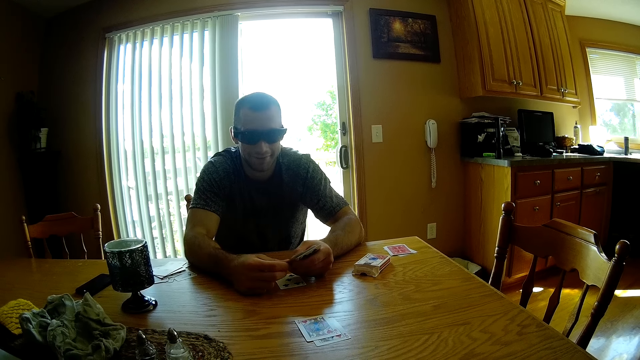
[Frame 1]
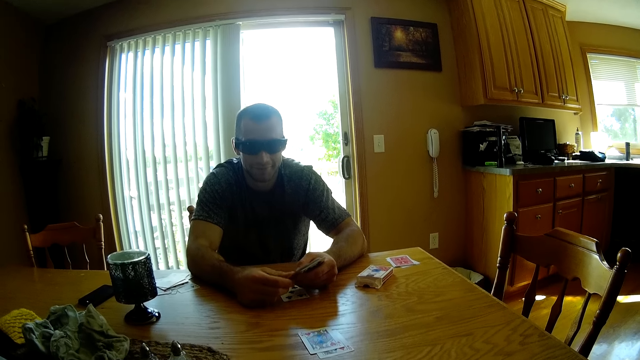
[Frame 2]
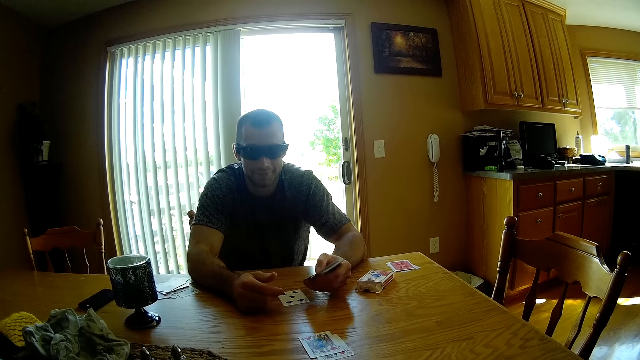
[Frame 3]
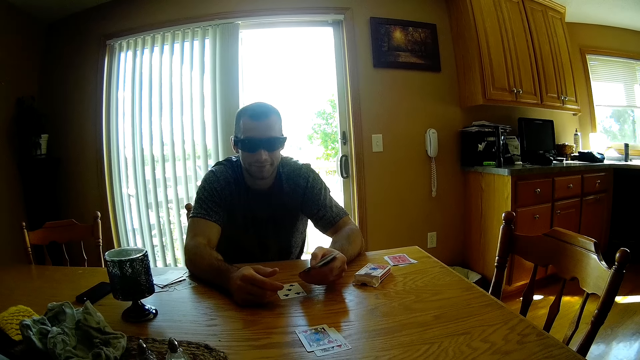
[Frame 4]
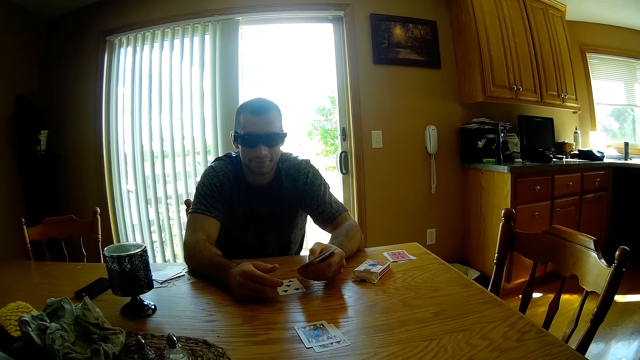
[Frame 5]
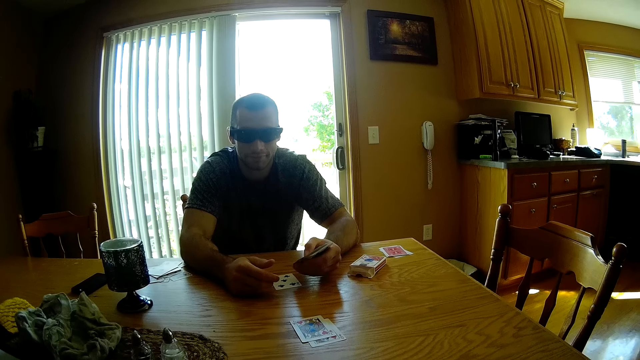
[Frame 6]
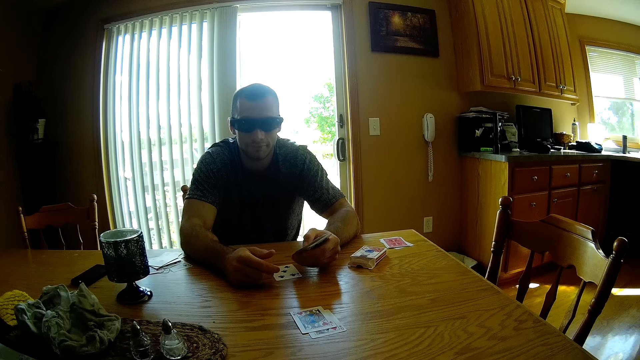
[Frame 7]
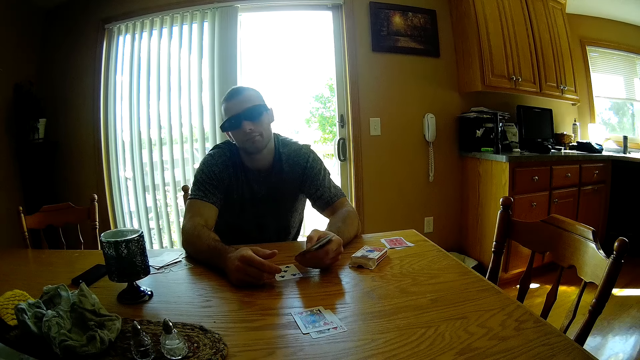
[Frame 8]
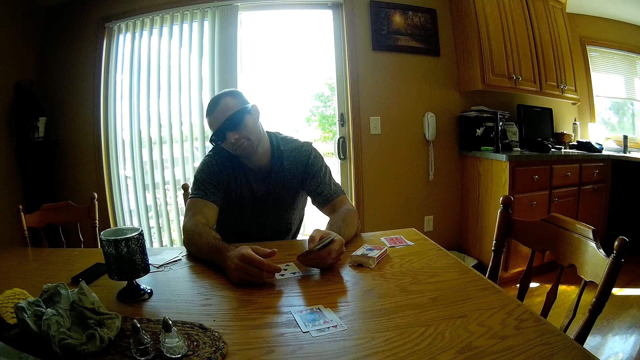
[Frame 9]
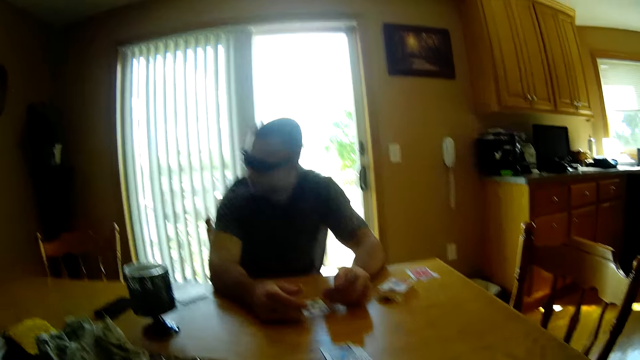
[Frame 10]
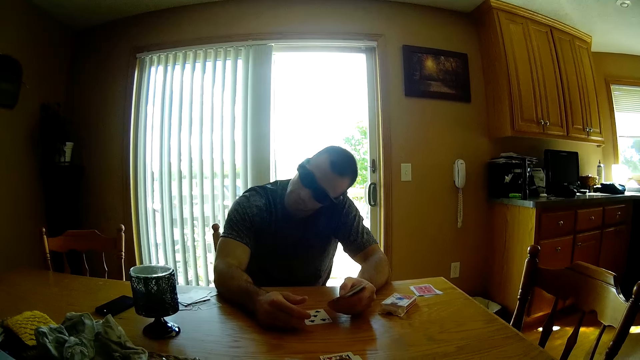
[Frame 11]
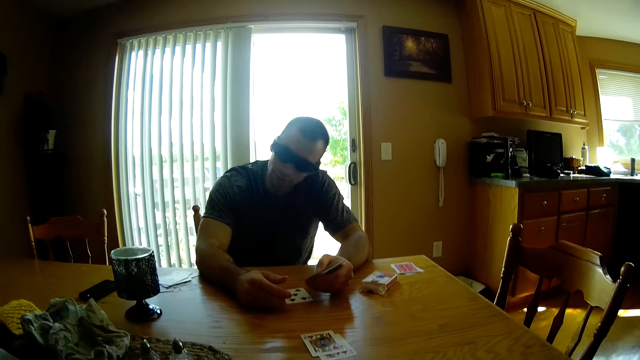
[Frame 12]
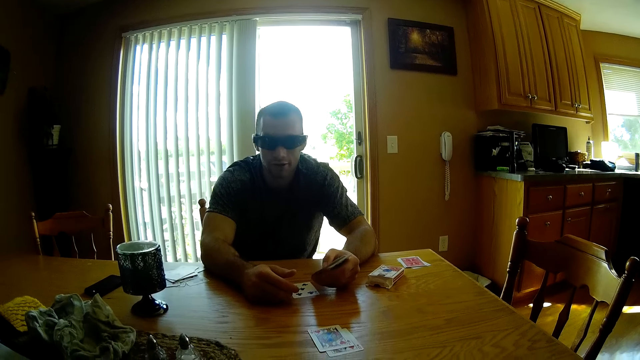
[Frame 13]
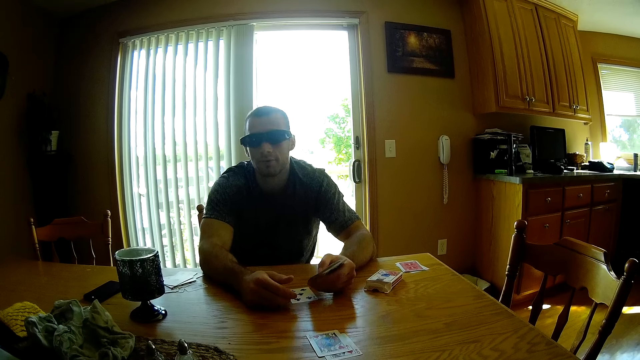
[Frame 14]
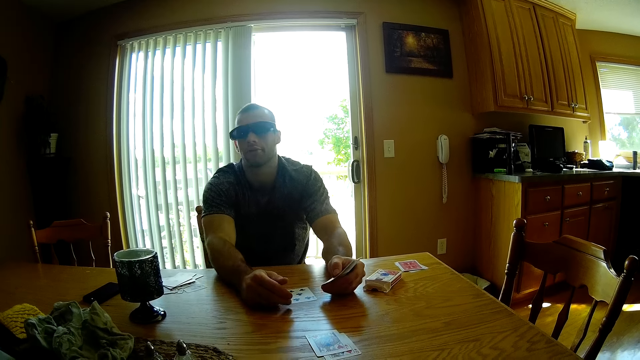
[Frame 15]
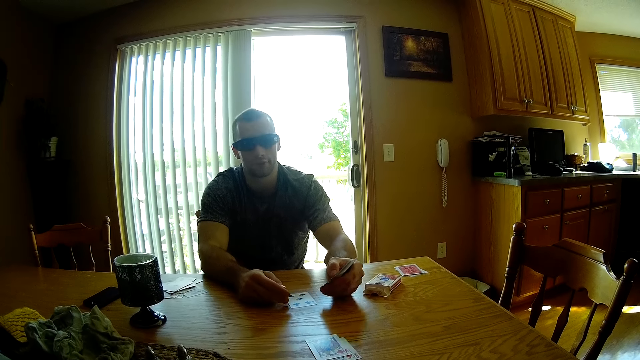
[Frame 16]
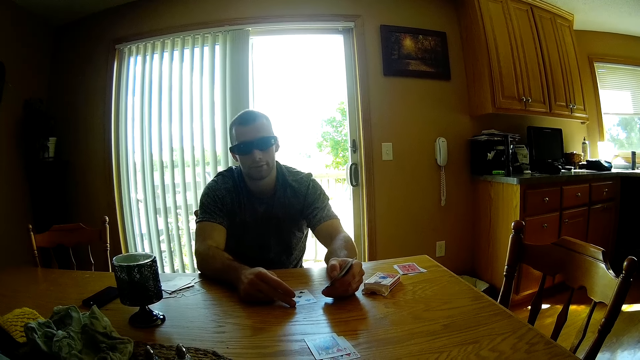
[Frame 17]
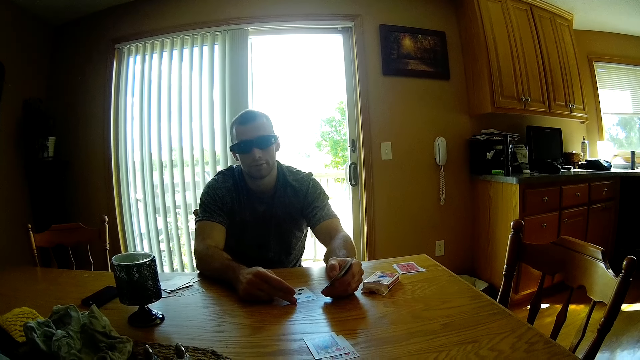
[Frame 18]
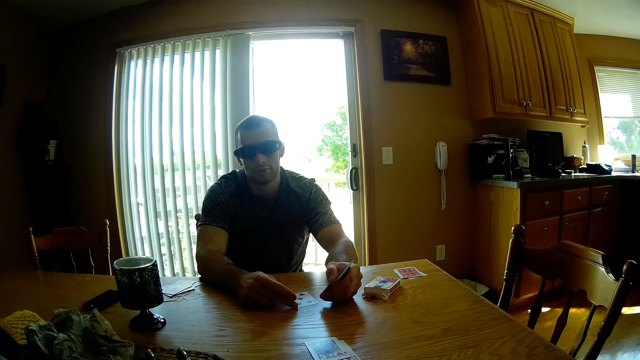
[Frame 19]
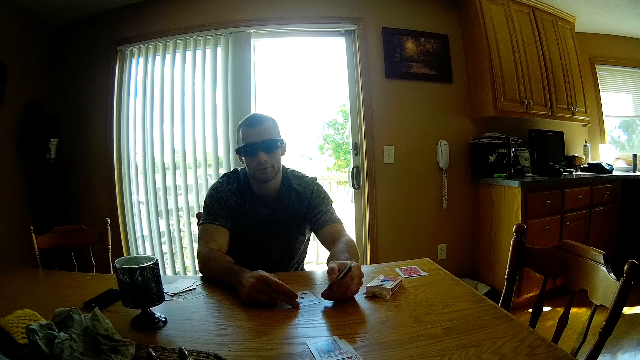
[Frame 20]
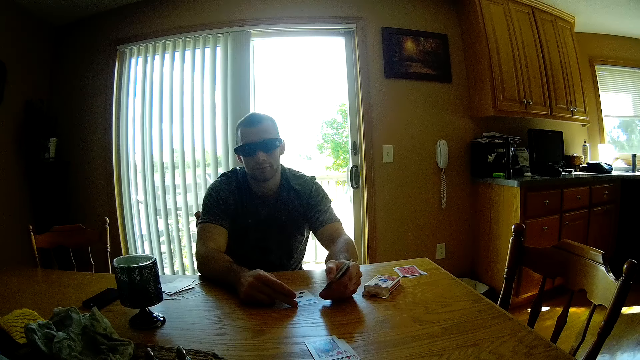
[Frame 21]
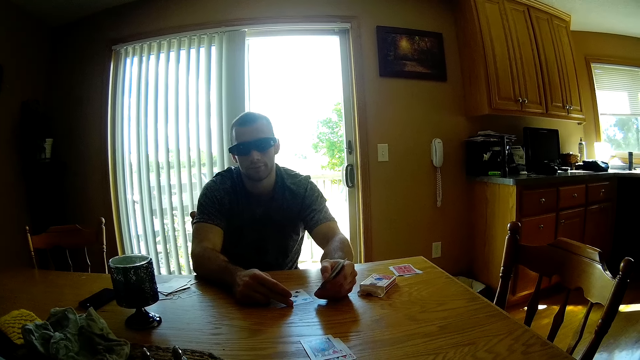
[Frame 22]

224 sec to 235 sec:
A man puts down his hand. The camera wearer converses with the man. The man rotates his head.

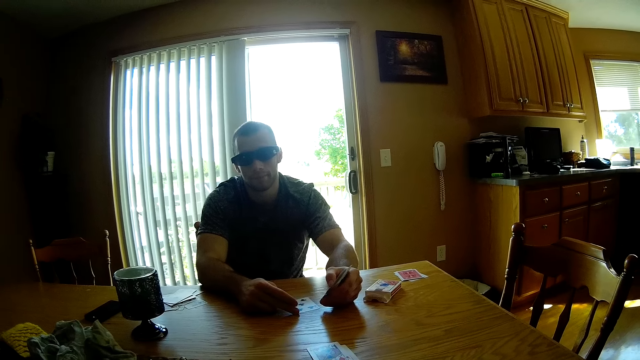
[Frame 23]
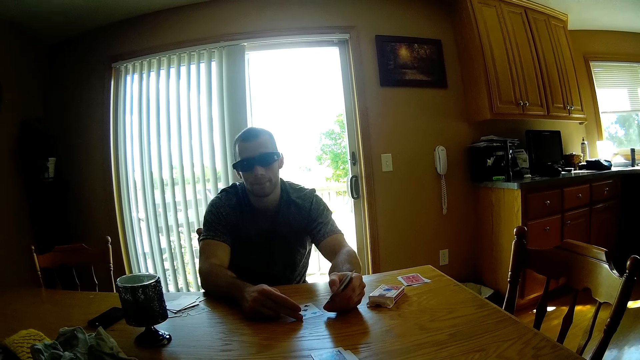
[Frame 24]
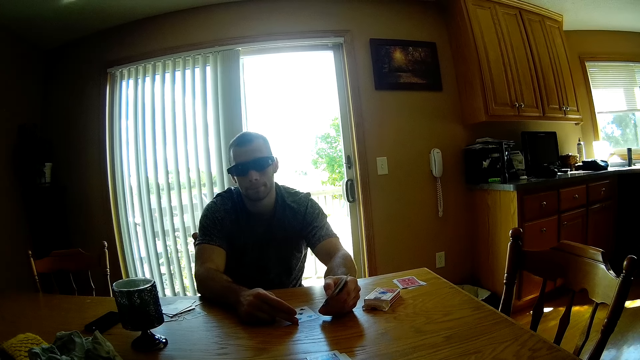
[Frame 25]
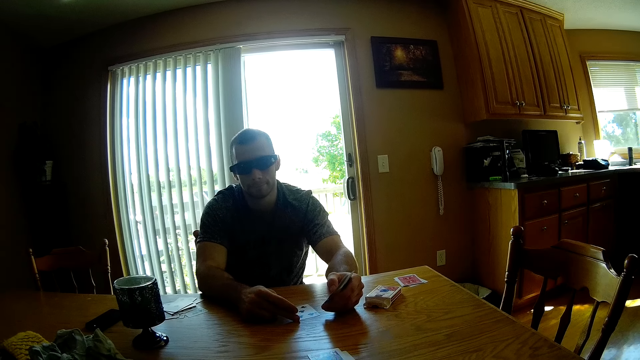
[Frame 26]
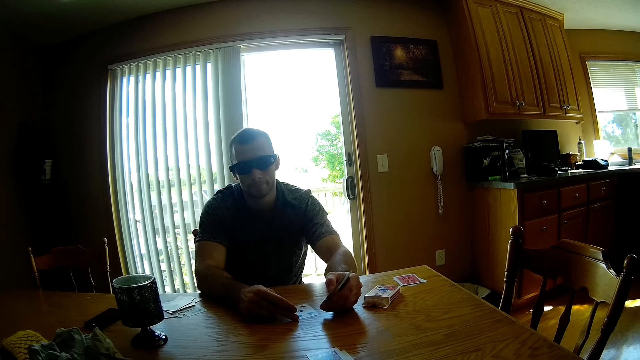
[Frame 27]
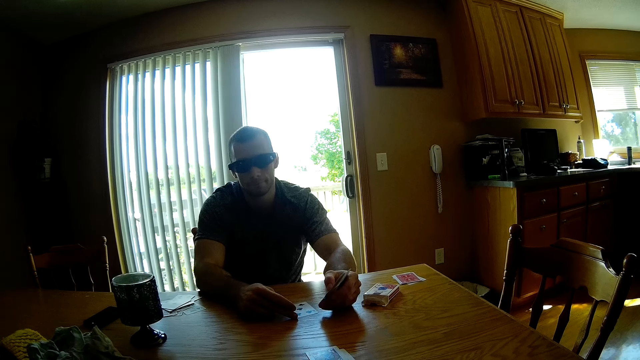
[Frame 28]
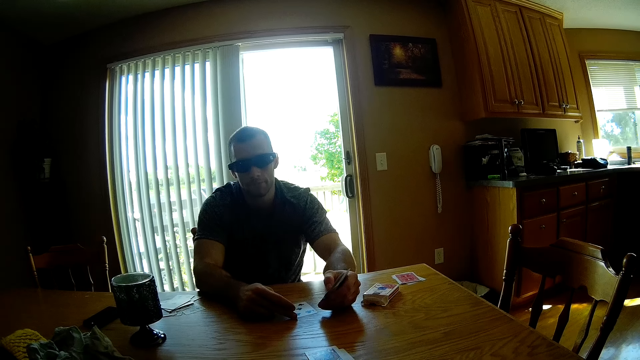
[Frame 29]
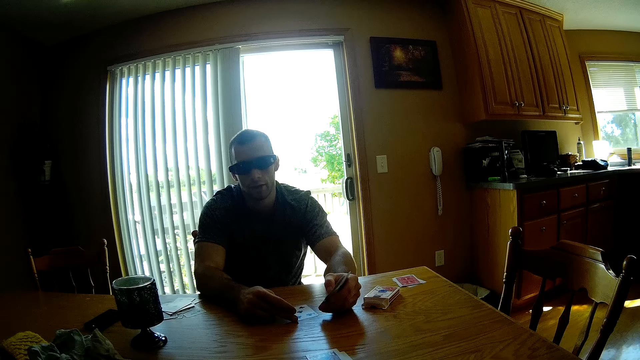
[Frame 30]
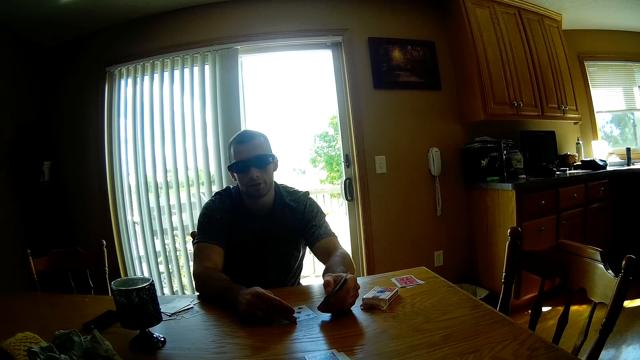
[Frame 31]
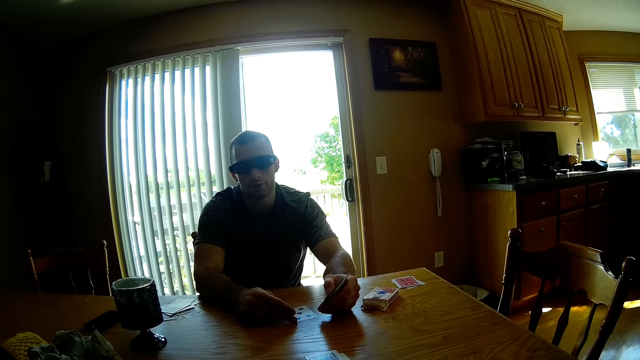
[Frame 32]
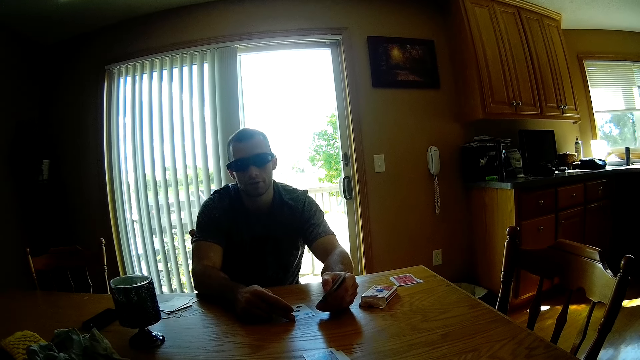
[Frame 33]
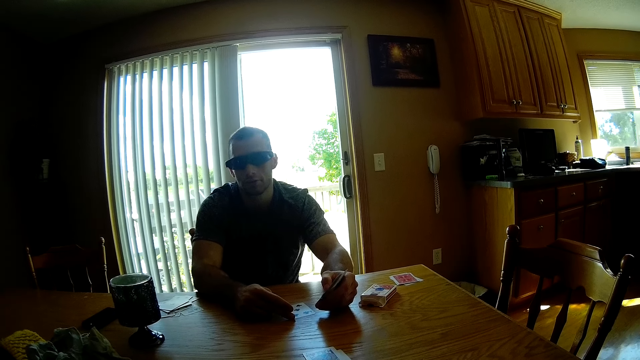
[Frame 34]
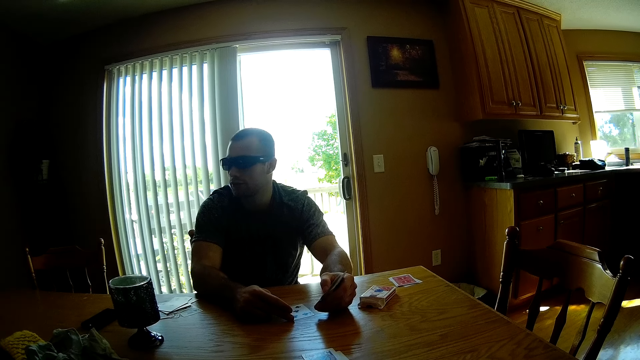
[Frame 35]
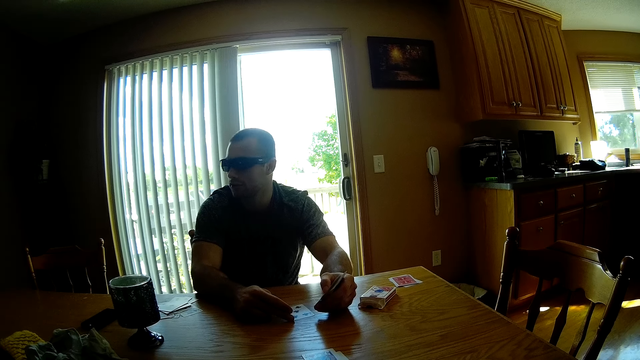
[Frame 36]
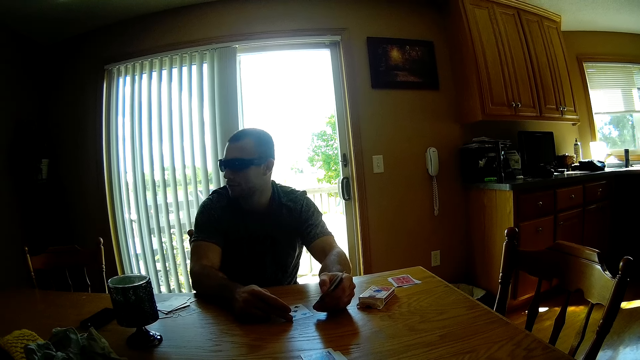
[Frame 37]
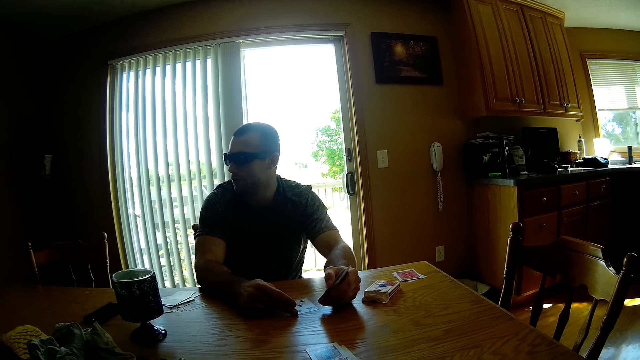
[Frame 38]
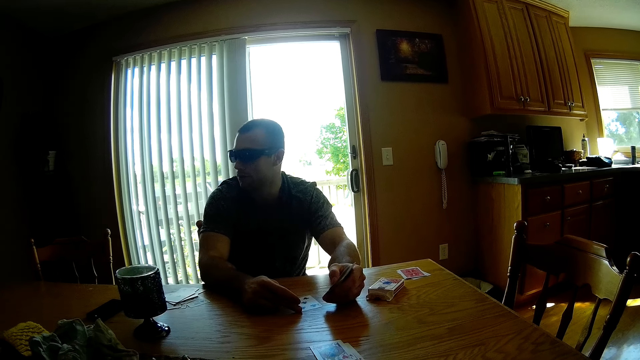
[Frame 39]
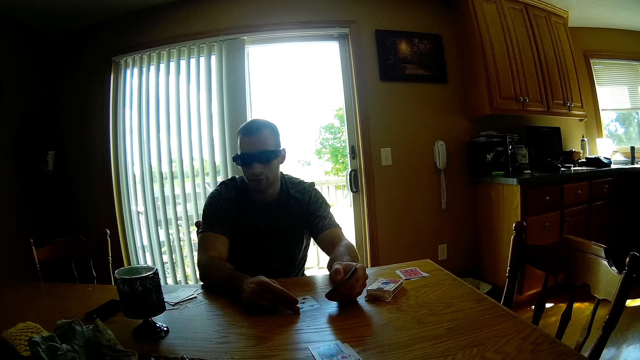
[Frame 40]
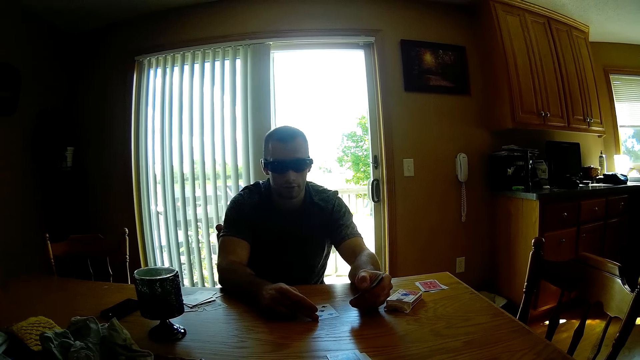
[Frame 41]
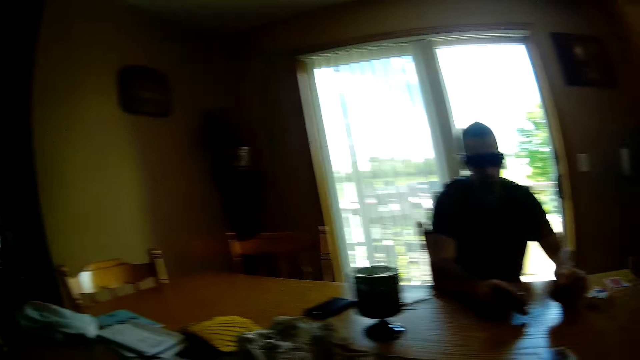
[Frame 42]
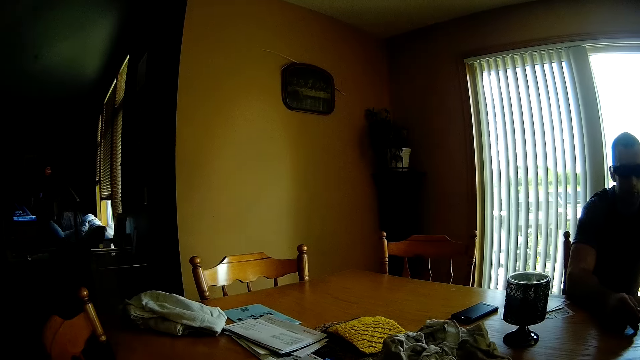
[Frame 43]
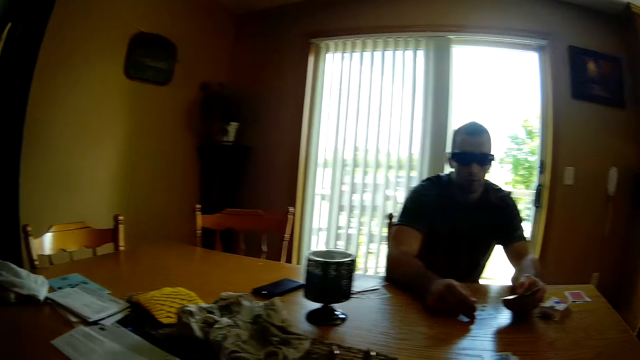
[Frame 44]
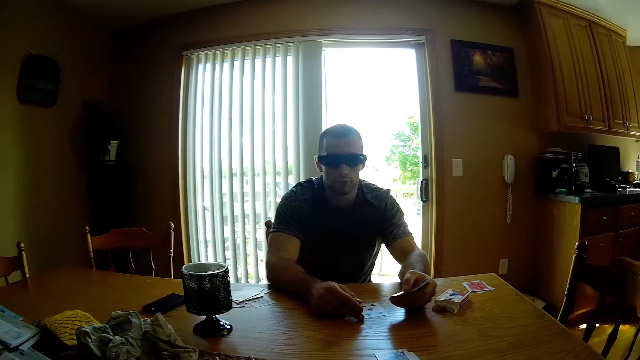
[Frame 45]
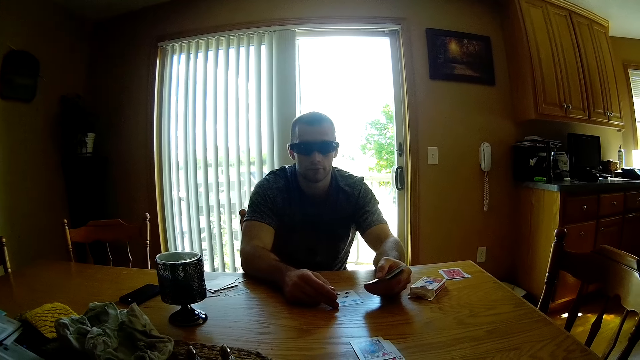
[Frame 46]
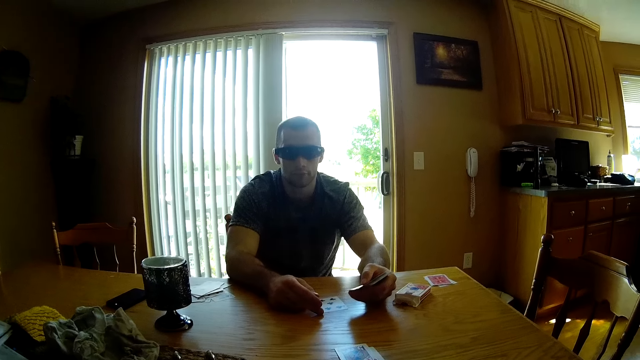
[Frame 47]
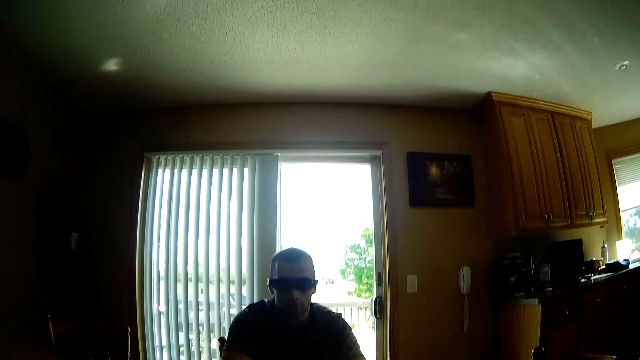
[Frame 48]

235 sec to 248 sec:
A man looks at the camera wearer. The camera wearer looks around the room.
